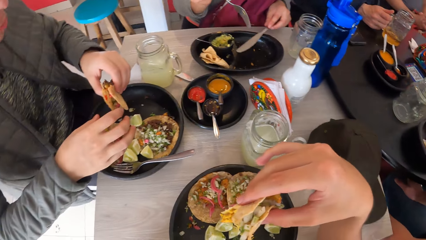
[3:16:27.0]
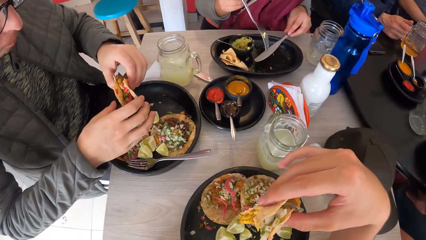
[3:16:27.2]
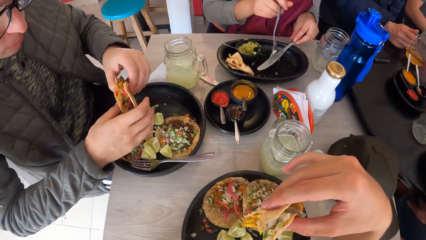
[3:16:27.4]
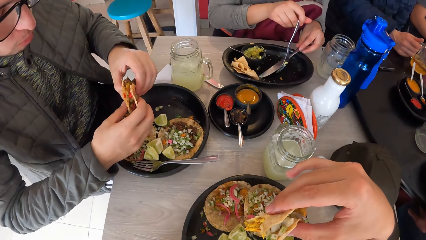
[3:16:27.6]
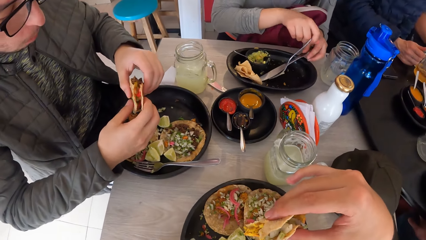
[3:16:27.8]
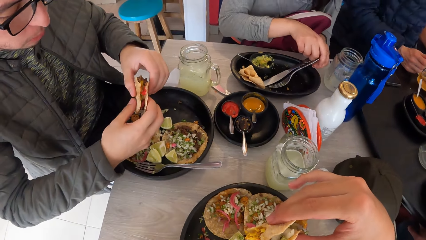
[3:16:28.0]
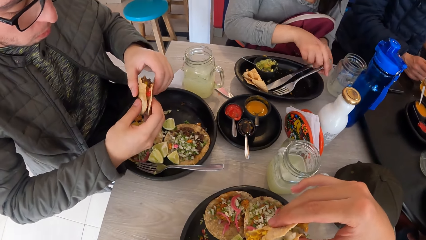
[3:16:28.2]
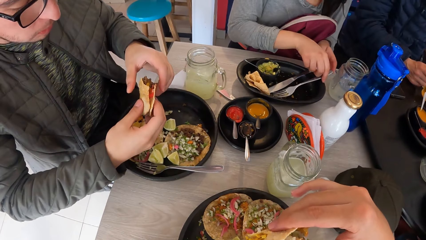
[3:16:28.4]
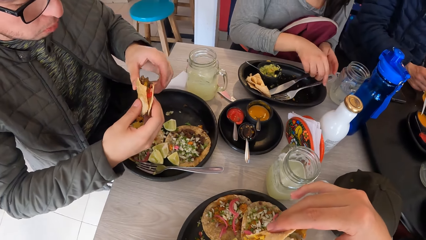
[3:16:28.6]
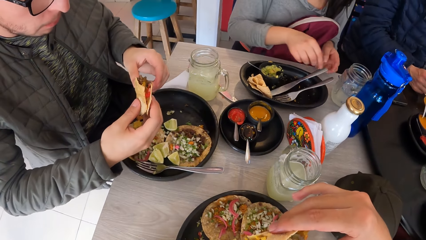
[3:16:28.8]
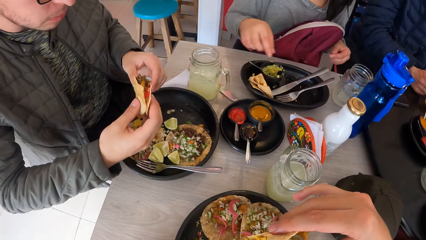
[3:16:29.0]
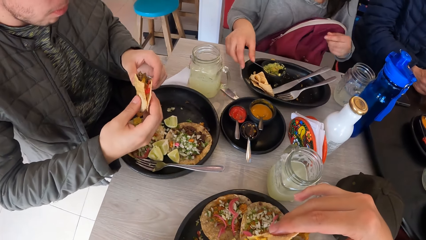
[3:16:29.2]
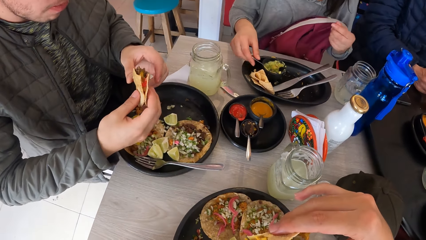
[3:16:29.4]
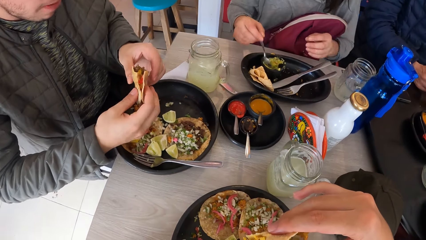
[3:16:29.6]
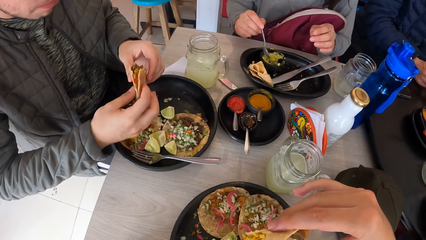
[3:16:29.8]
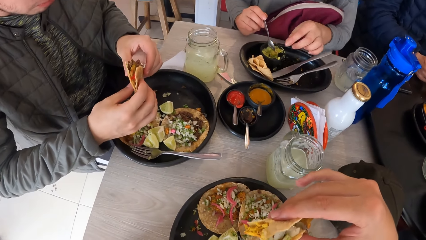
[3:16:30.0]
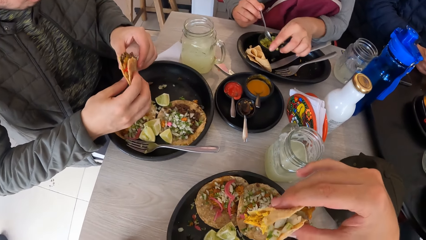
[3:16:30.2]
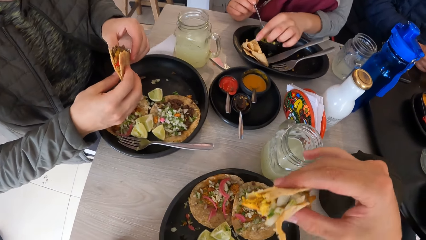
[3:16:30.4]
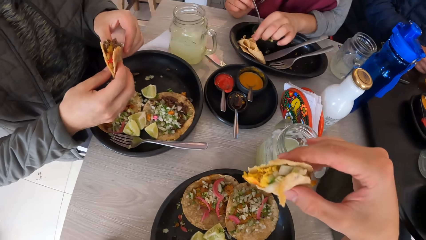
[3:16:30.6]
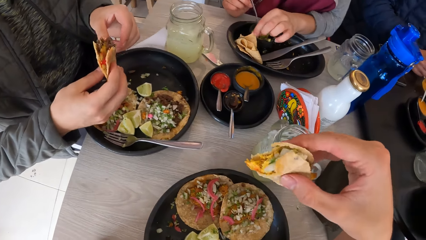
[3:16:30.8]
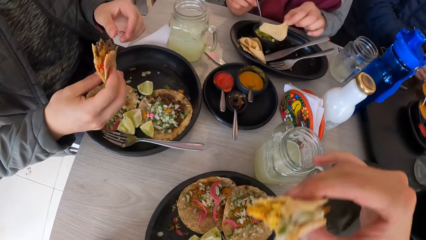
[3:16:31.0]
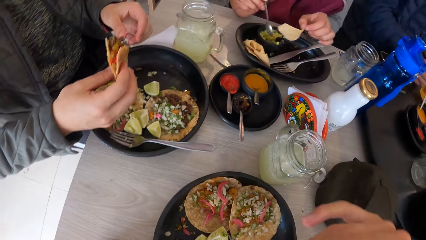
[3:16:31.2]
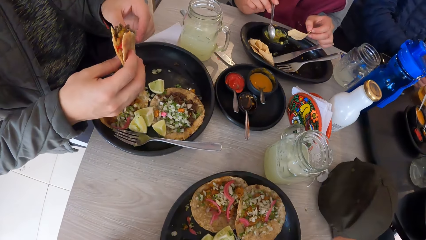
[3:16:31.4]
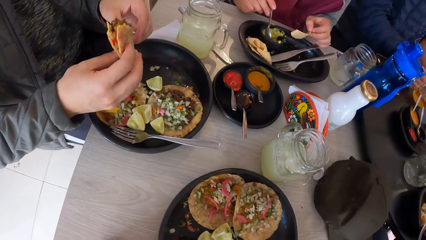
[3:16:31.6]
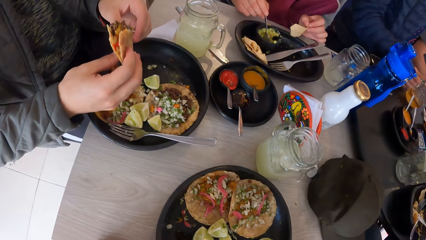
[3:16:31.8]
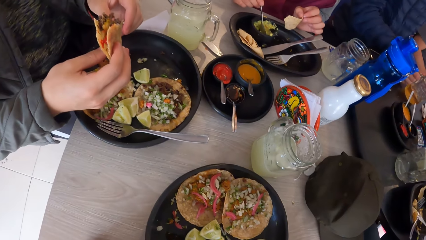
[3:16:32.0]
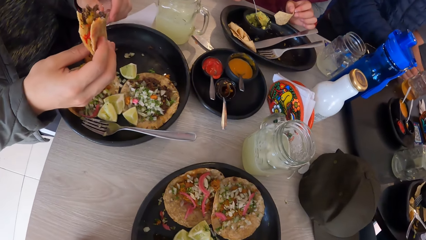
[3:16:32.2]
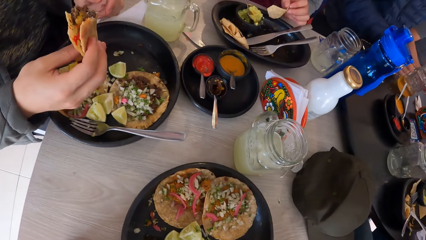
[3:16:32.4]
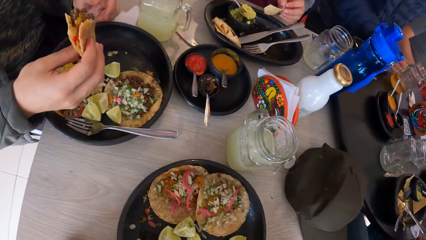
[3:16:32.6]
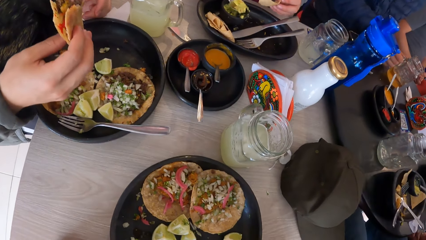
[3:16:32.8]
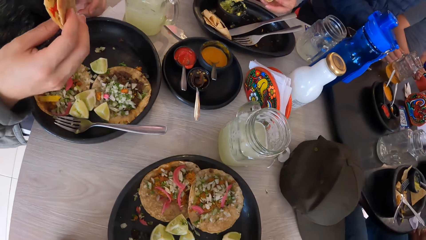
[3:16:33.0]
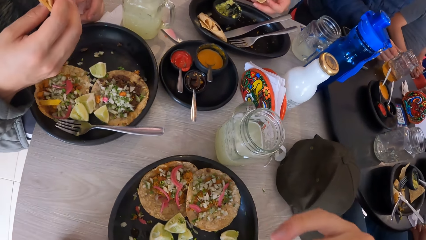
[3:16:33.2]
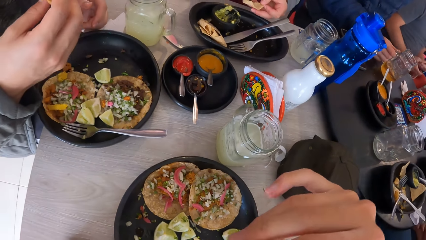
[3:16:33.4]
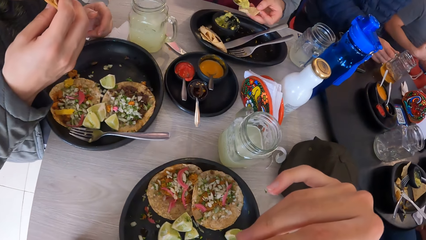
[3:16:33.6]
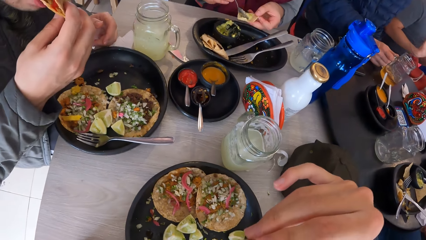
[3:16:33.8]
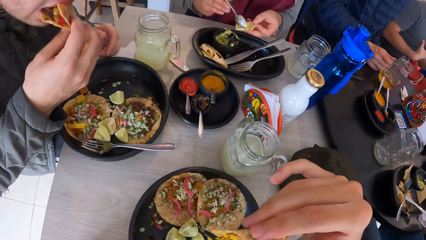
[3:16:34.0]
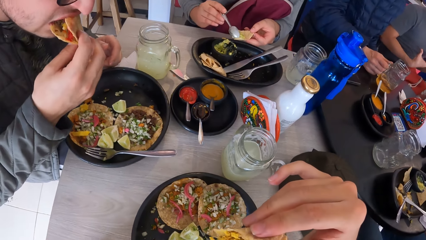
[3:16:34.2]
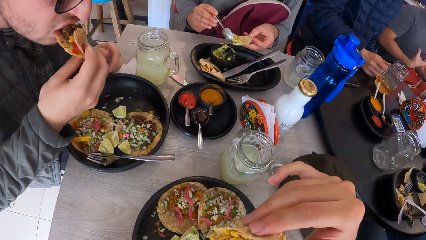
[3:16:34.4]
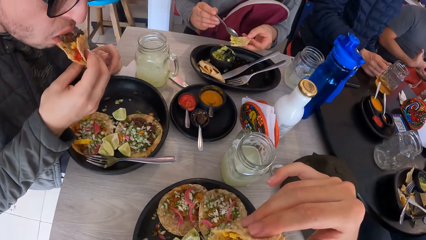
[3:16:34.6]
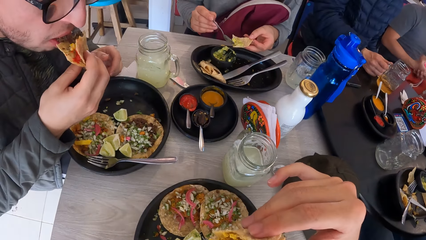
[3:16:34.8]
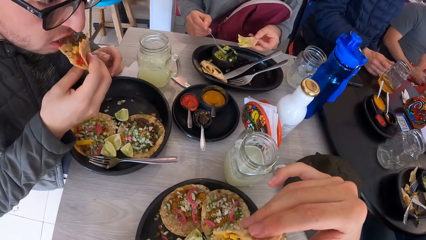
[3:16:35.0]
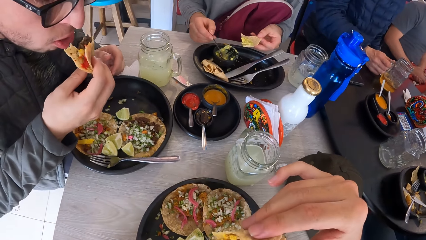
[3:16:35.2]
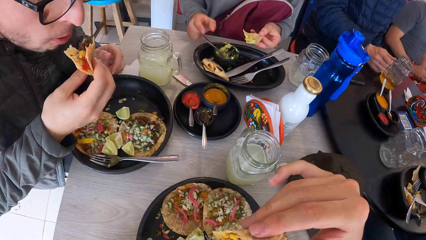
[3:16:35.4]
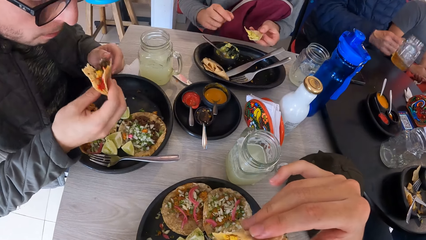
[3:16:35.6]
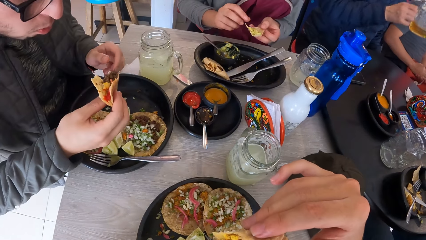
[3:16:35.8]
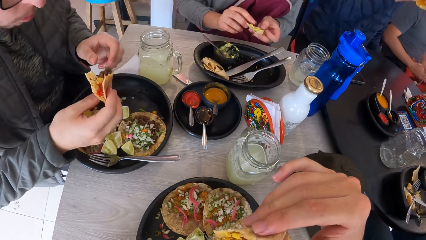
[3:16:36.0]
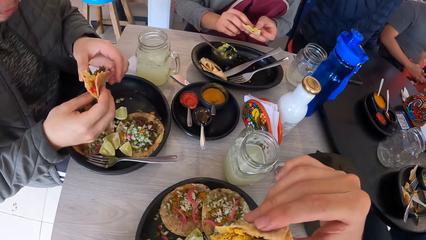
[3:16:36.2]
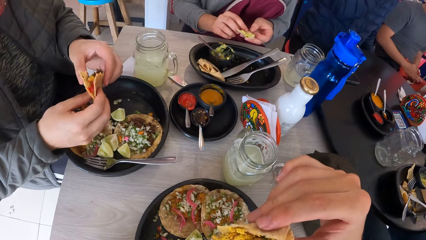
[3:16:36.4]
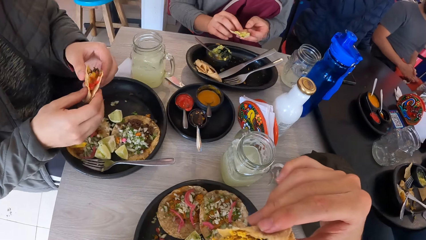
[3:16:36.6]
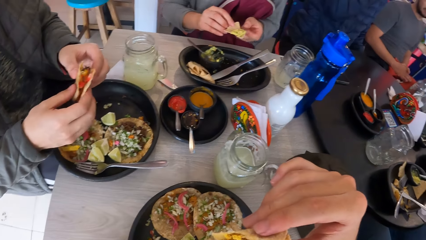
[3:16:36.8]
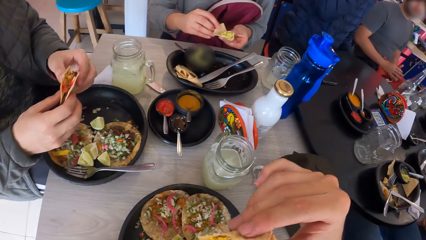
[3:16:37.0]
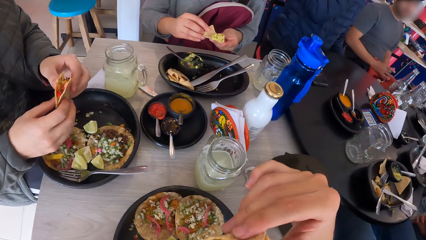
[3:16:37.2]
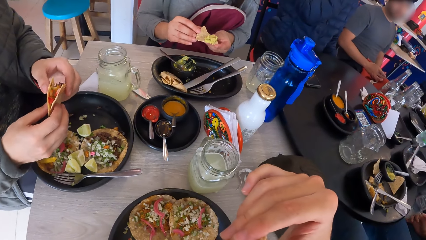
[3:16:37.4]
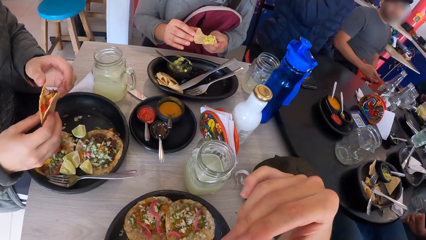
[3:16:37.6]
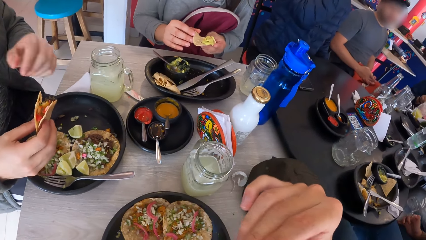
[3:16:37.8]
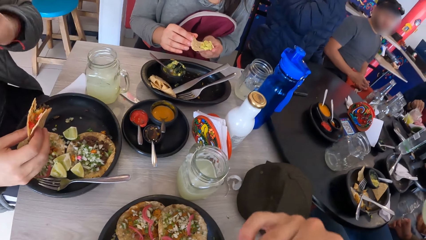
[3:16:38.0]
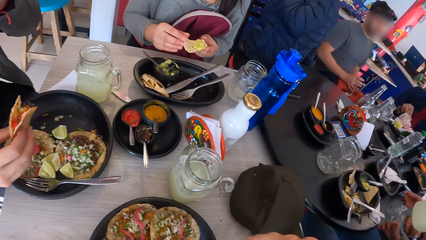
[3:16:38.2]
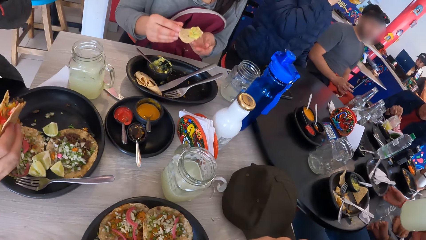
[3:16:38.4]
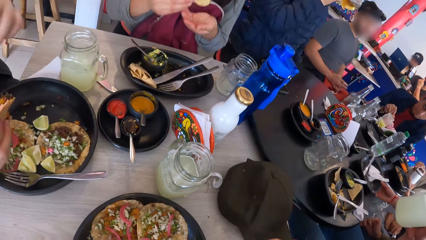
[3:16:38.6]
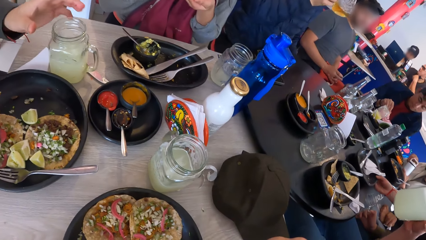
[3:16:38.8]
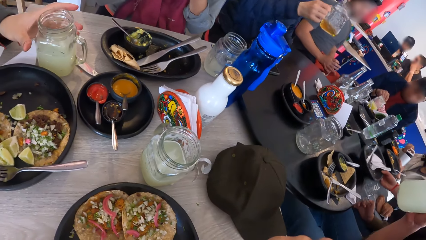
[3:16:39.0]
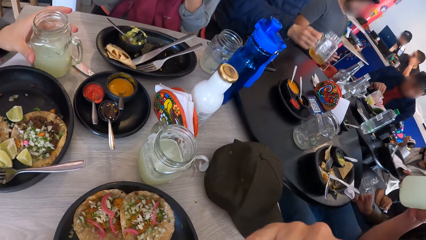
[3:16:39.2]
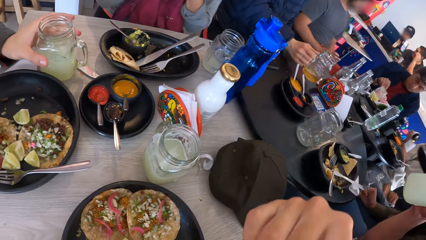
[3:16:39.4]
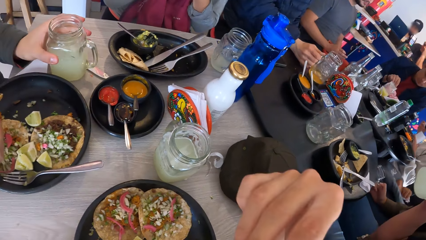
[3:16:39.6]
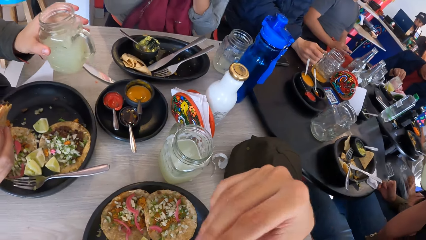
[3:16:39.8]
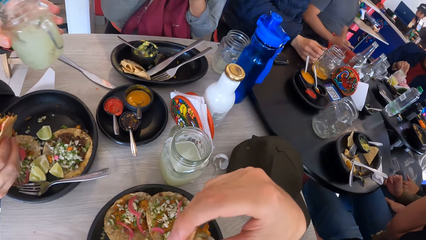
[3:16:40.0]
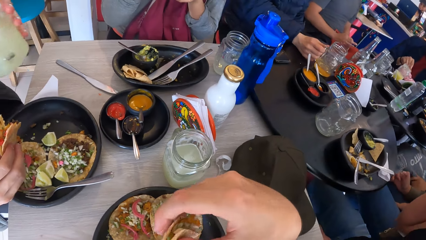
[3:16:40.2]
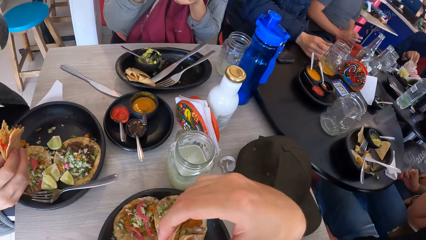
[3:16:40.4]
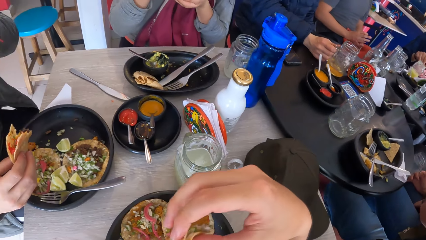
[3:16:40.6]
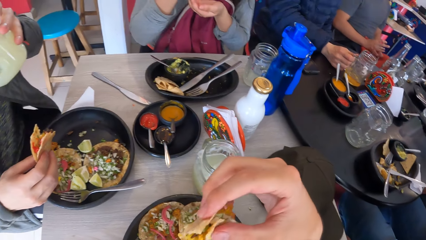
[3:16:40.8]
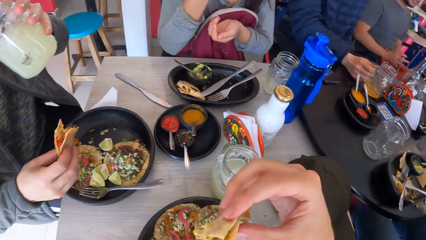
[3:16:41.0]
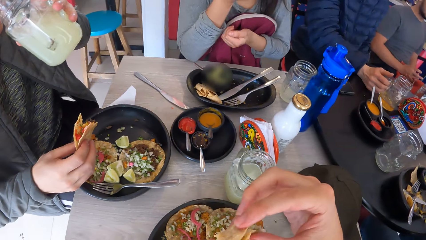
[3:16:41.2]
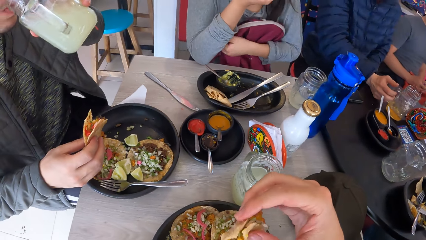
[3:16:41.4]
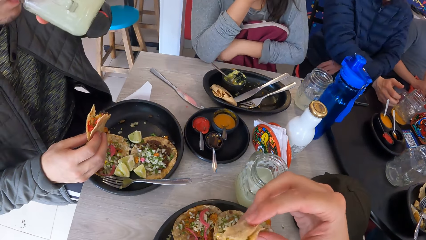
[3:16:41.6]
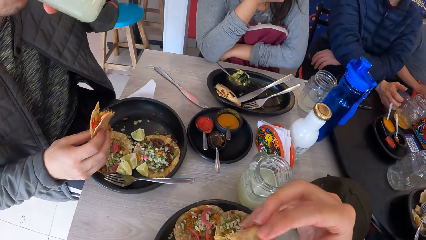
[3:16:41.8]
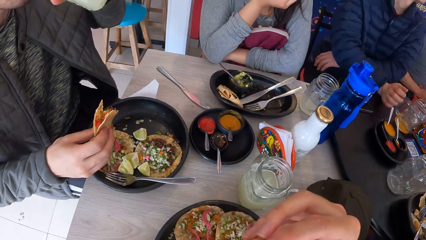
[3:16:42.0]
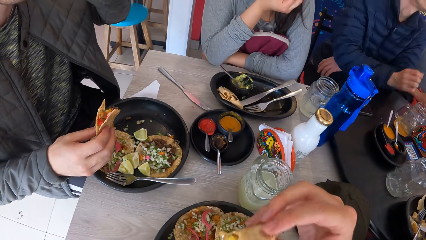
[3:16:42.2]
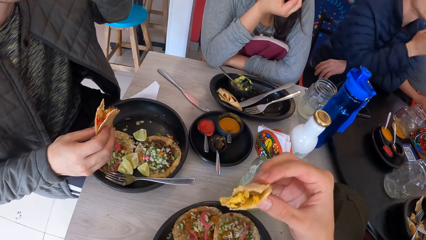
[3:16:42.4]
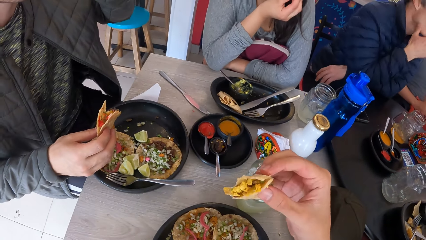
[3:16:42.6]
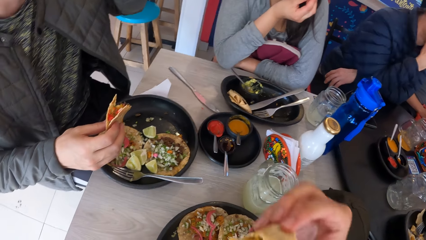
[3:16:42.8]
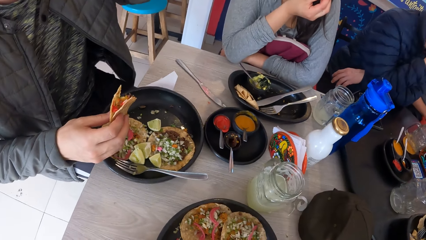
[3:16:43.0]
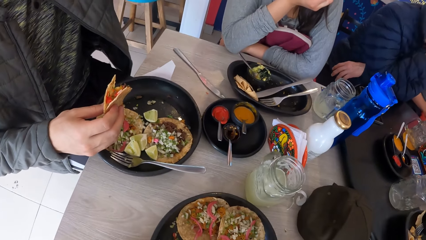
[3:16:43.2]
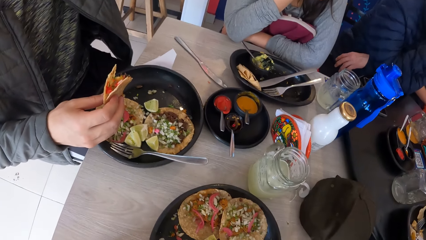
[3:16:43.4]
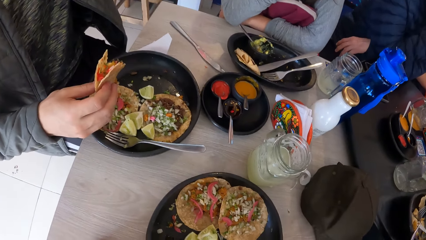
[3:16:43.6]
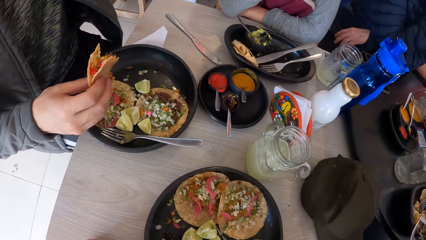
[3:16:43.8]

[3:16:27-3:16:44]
The woman puts the fork and knife on the plate with both hands. The woman picks up the spoon from the bowl with her right hand. A man holds a taco with both hands. The woman picks up a chip from the plate with her left hand. The camera wearer eats a taco. The woman scoops sauce from the bowl with the spoon in her right hand. The man puts the taco into his mouth with his right hand. The woman puts the sauce on the chip with the spoon in her right hand. The woman puts the spoon into the bowl with her right hand. The woman holds the chip with her right hand. The man holds the taco with his left hand. The woman turns the chip around with both hands. The man picks up the cup from the table with his left hand. The man drinks from the cup in his left hand.
